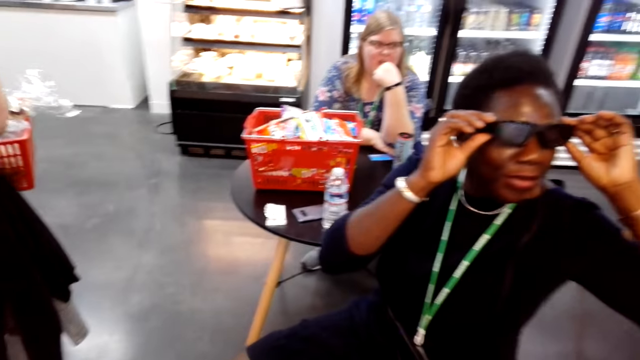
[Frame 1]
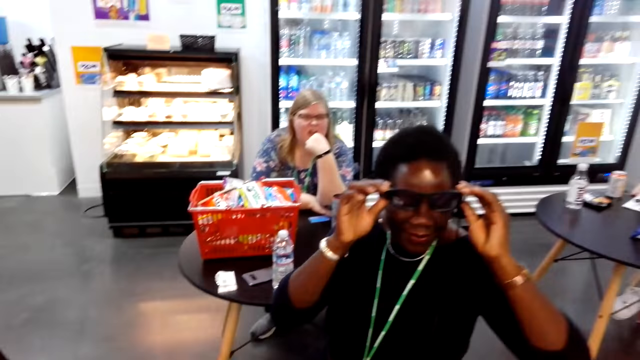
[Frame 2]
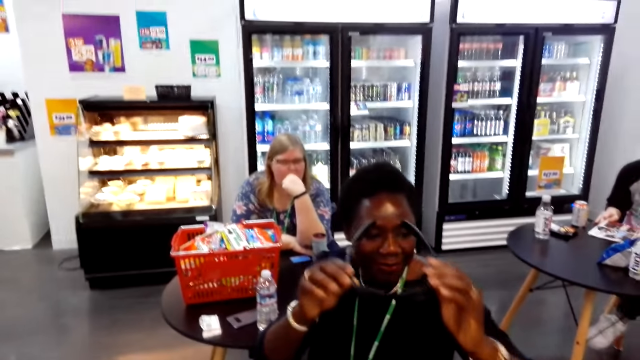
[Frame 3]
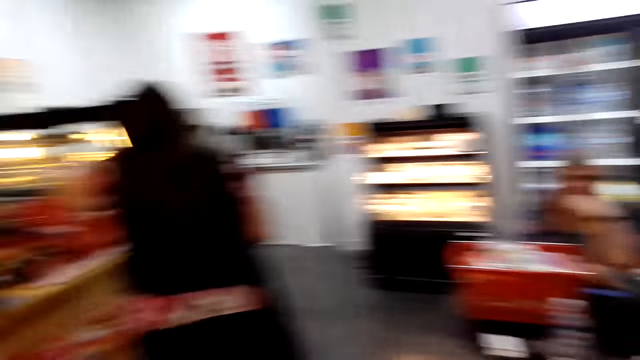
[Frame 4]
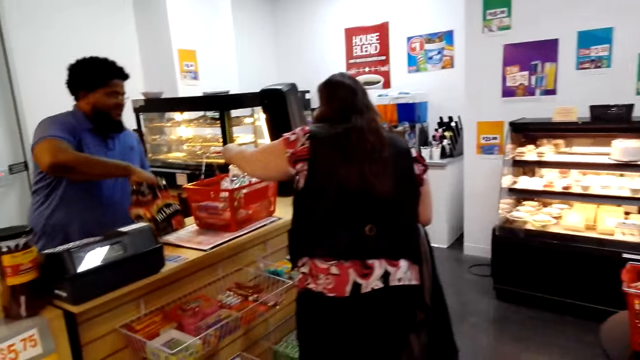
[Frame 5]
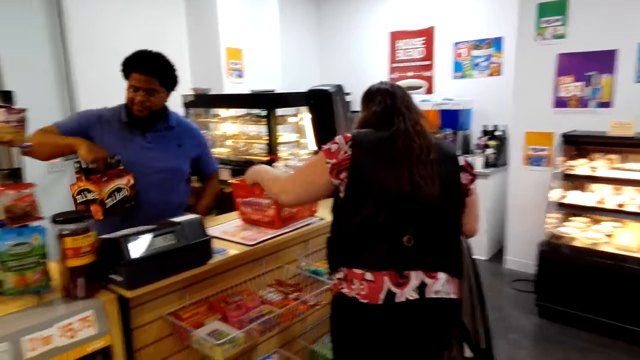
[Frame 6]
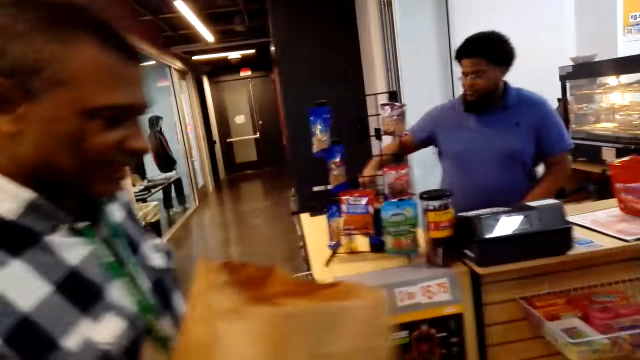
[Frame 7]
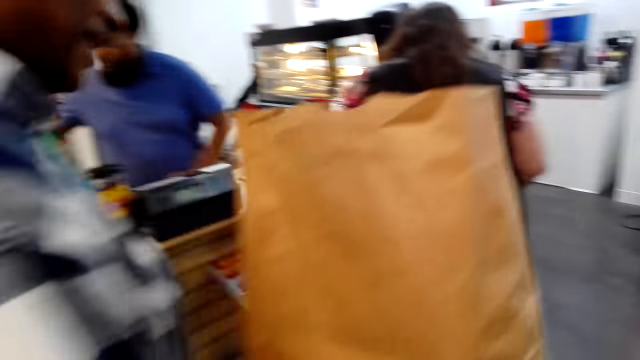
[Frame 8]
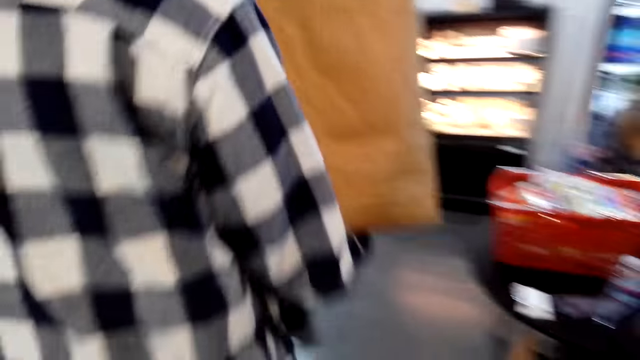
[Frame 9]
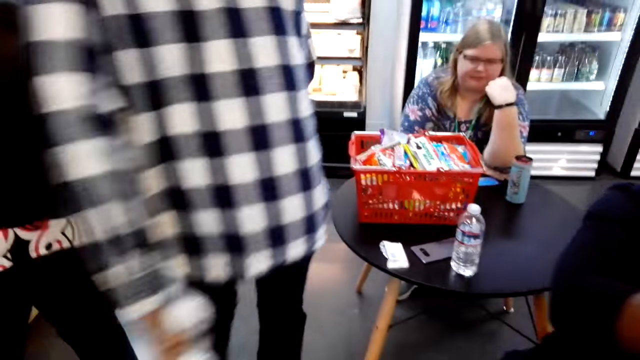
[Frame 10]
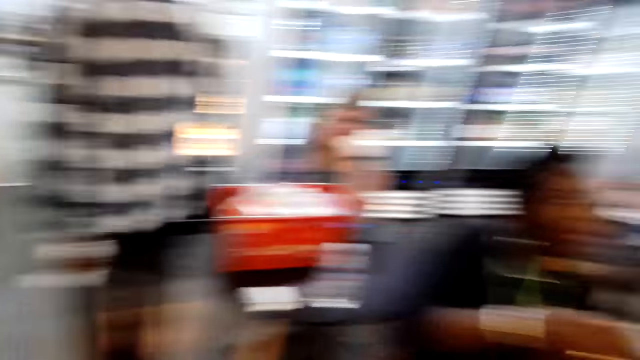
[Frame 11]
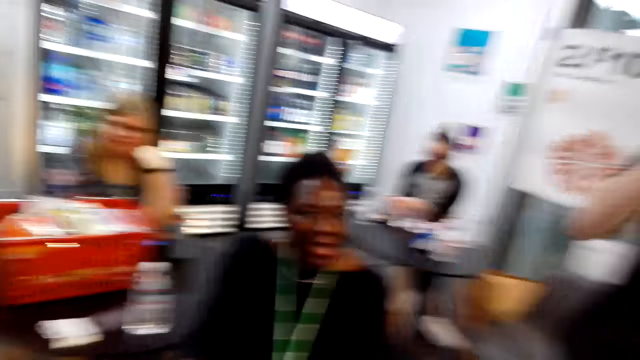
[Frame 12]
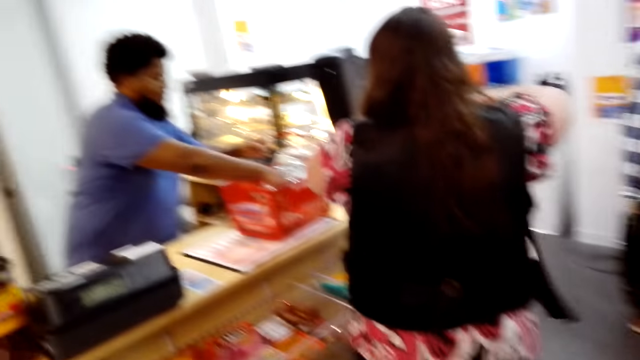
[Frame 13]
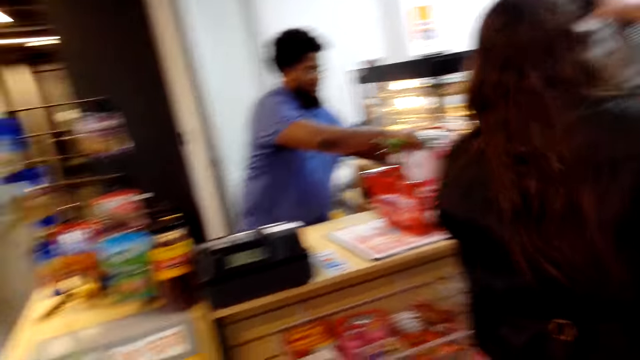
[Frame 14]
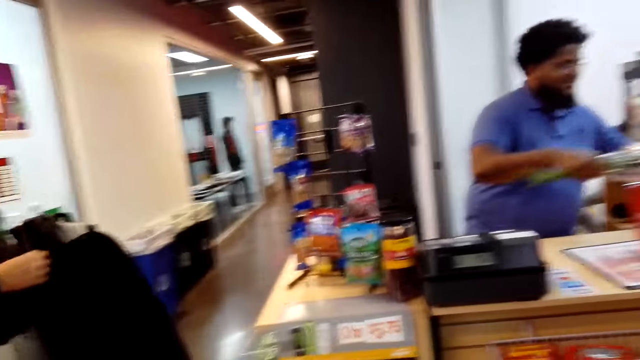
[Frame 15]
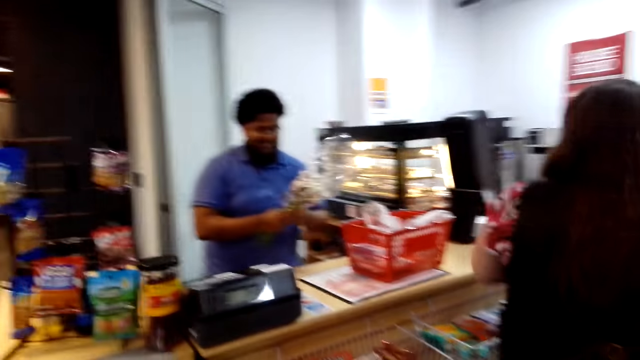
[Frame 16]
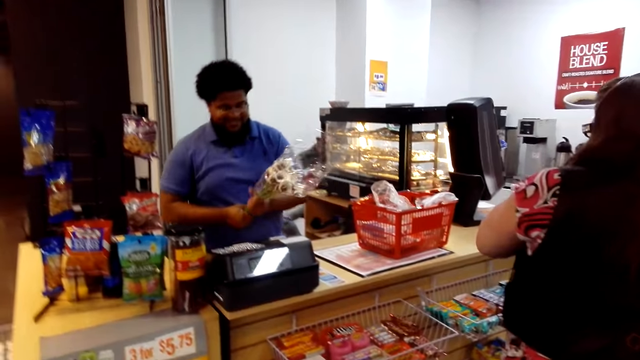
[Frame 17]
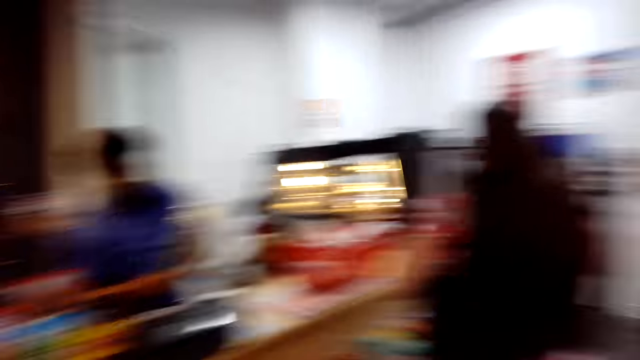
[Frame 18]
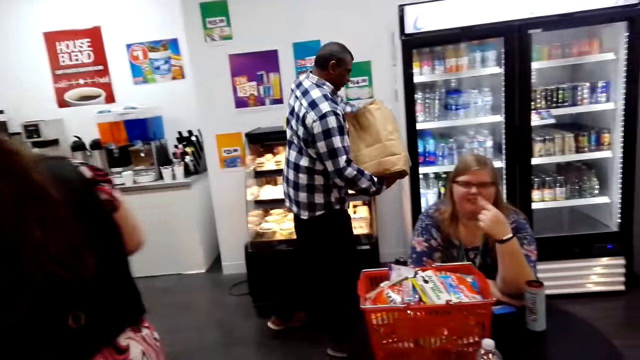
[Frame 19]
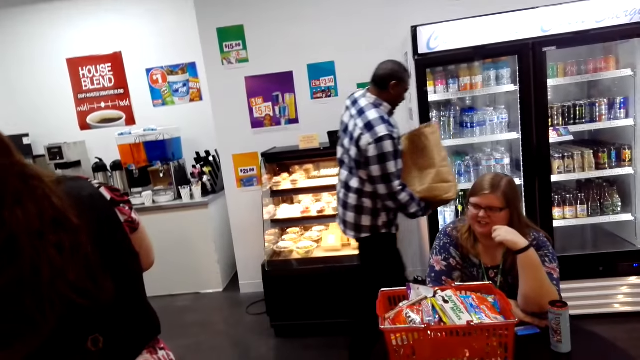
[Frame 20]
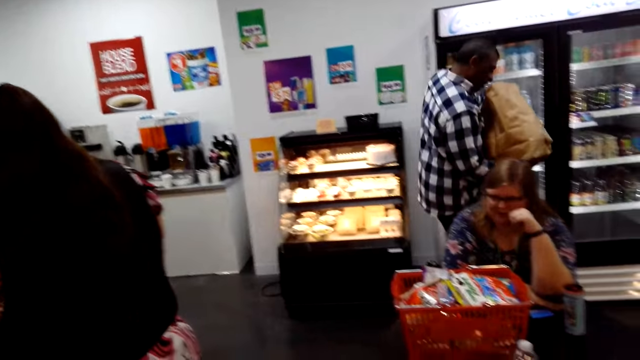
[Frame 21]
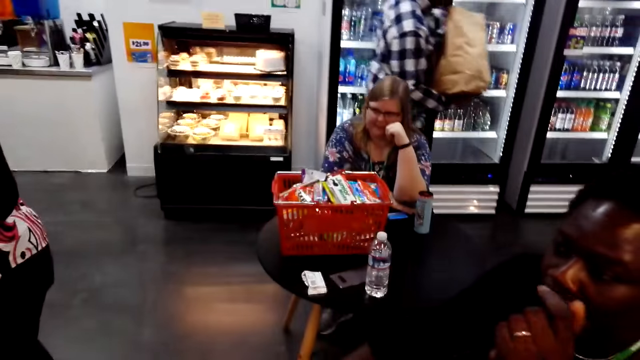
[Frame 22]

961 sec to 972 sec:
A woman places the shopping basket on the counter. A man picks something. The man picks flowers from the shopping basket. The camera wearer looks around.

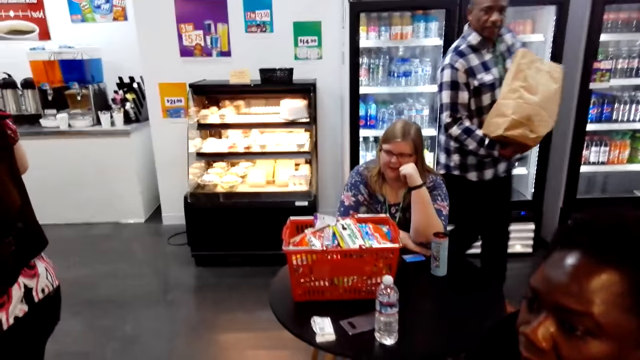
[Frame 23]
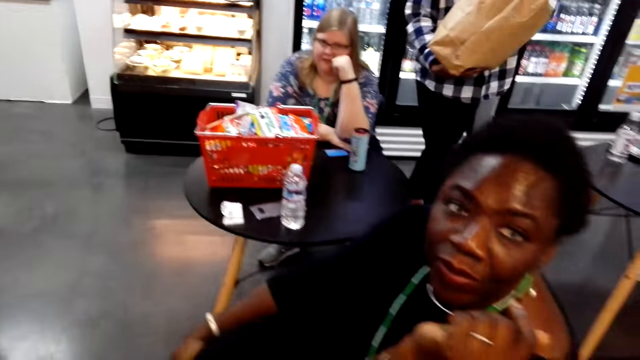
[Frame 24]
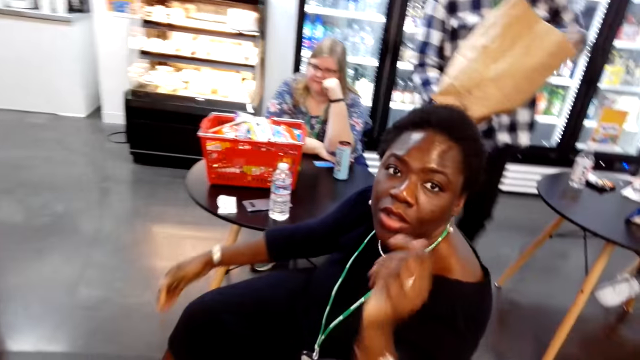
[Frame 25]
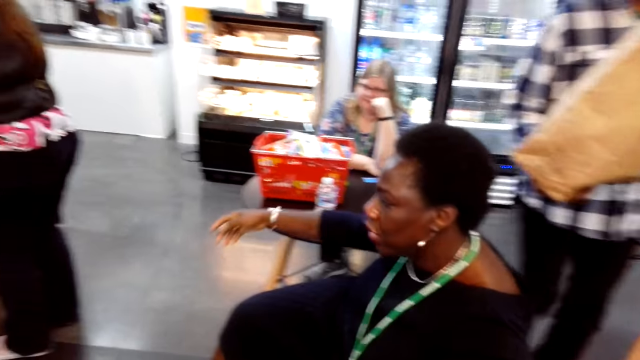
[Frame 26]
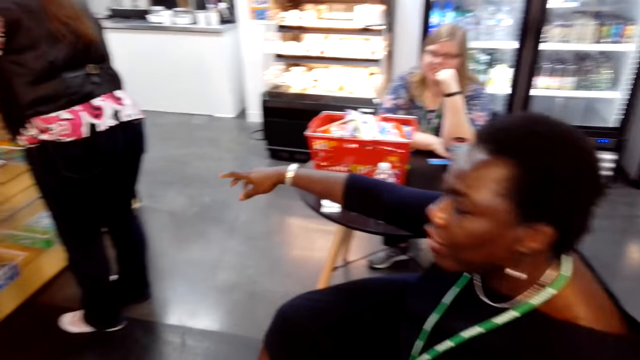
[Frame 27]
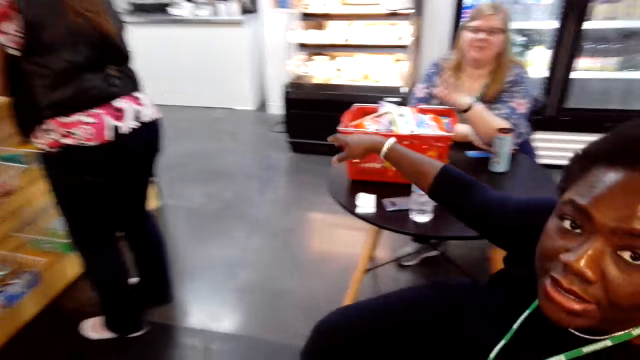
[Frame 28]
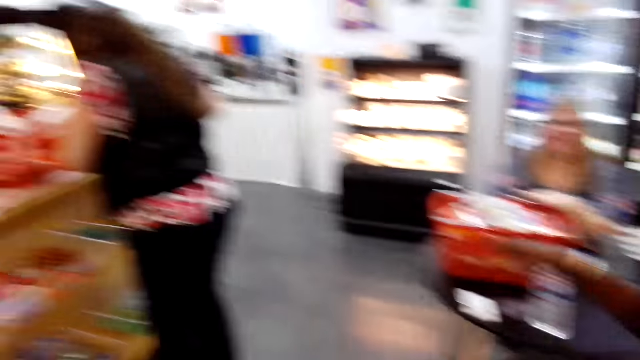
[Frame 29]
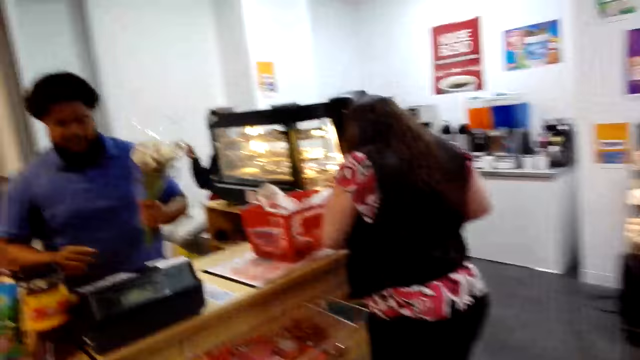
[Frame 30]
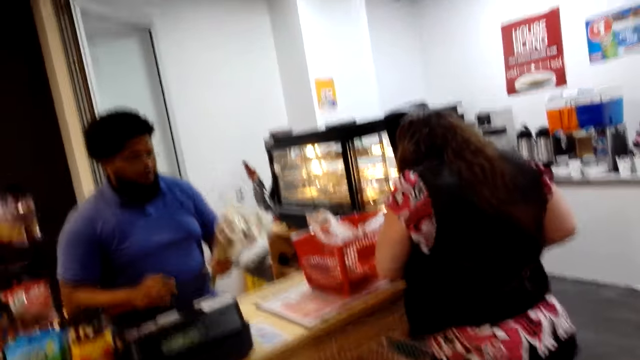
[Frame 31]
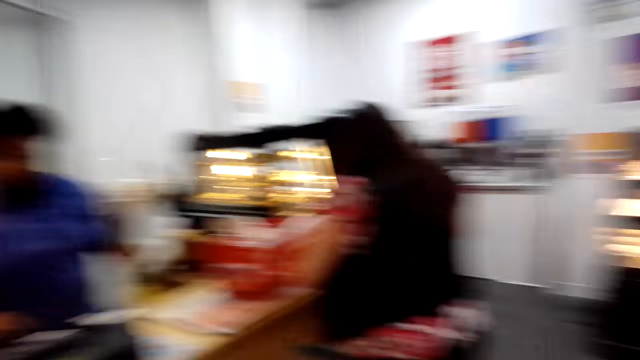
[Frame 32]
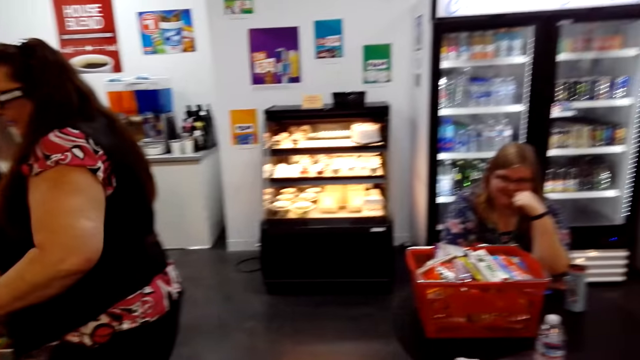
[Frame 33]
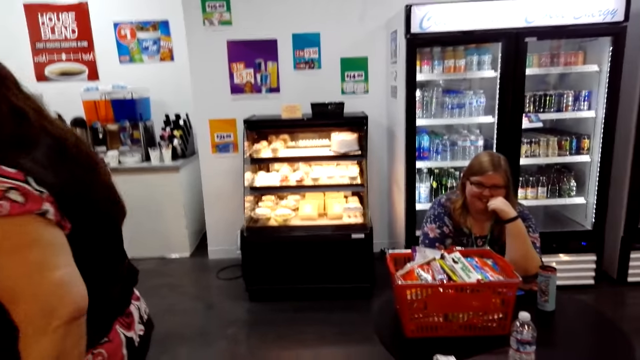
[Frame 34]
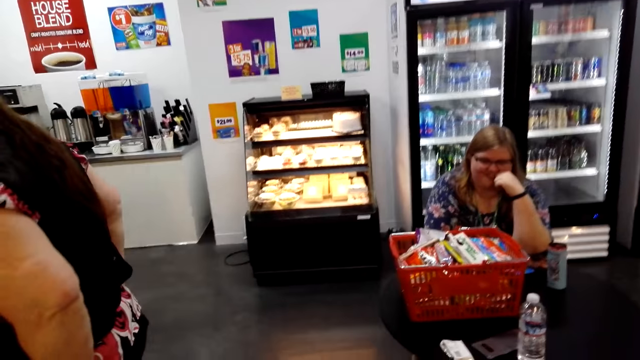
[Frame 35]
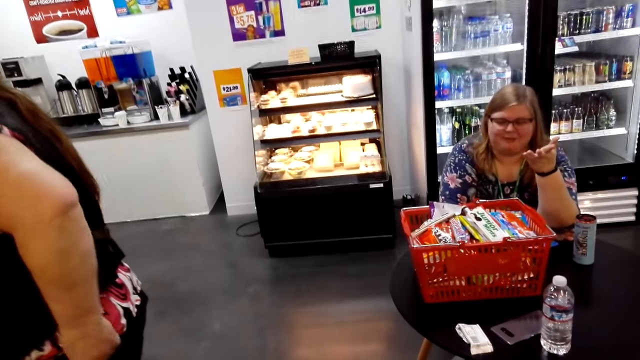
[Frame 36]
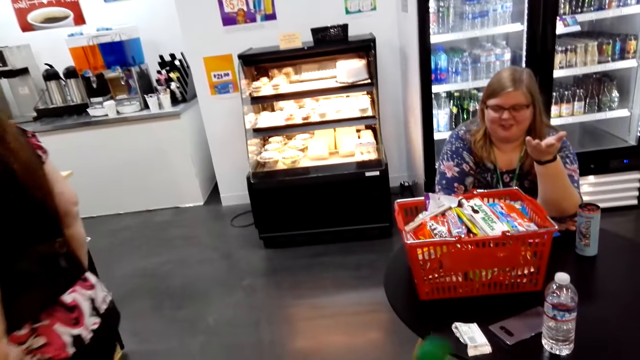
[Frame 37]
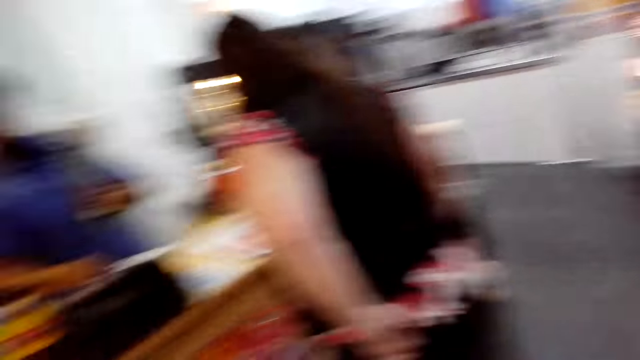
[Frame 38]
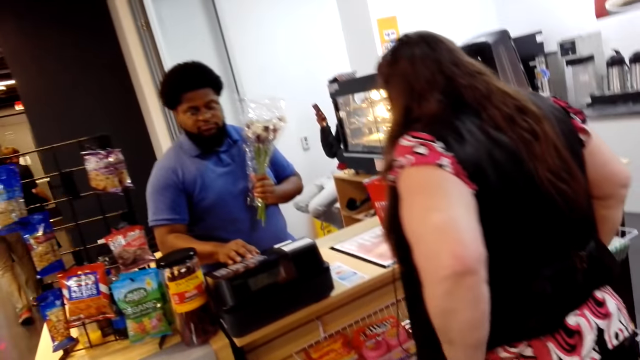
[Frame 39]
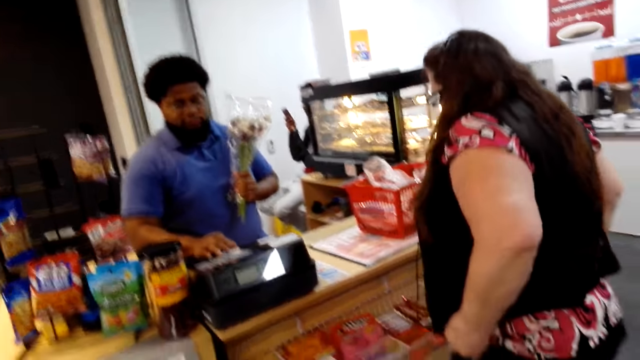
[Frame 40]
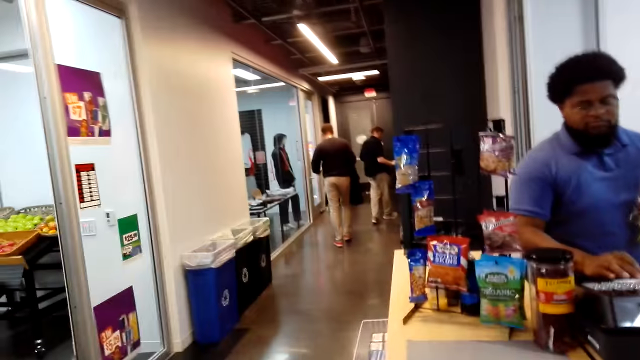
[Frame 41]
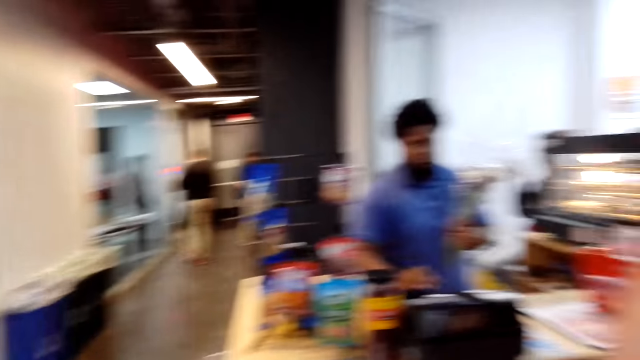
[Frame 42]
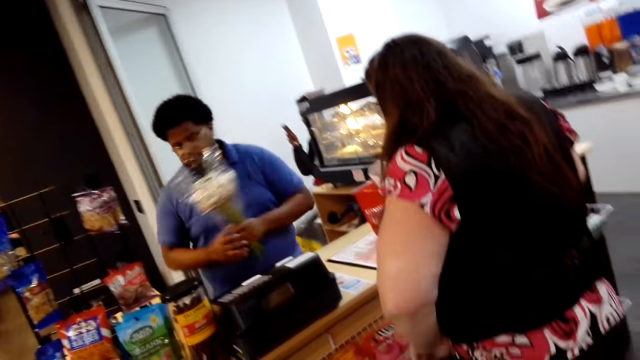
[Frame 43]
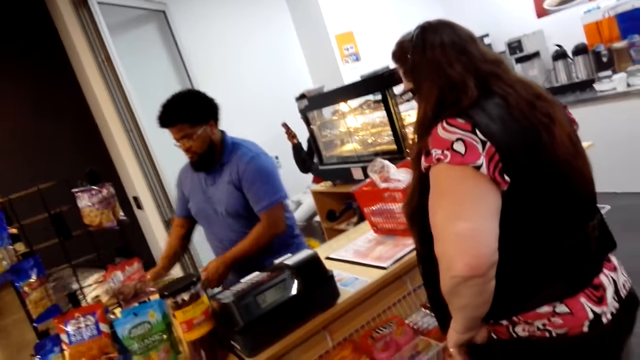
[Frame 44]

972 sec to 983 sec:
A woman talks. The camera wearer converses with the woman. He carries the drink on his hands.
